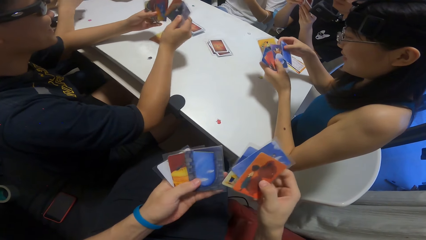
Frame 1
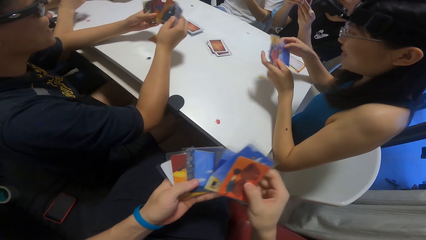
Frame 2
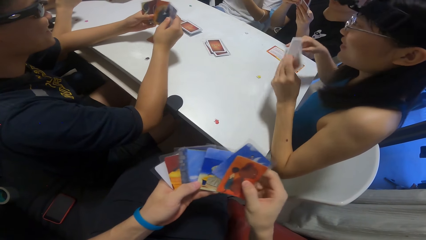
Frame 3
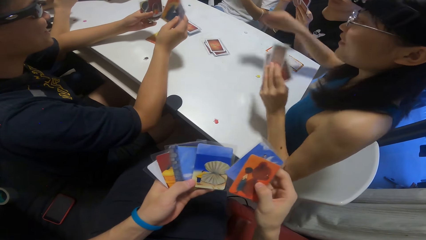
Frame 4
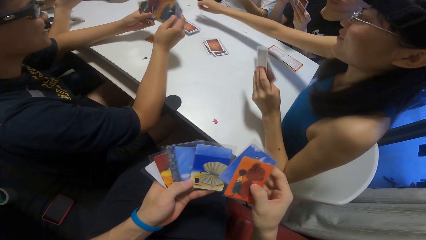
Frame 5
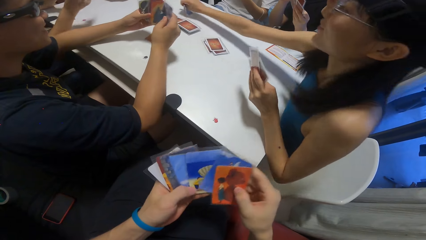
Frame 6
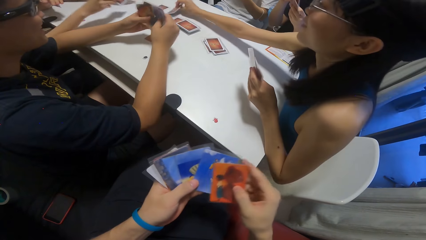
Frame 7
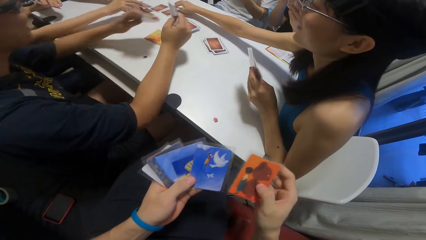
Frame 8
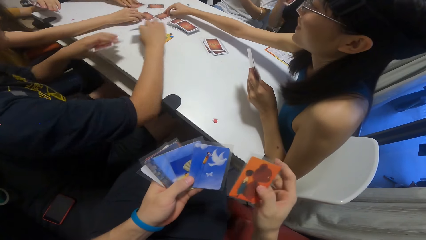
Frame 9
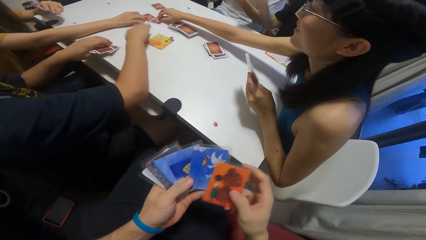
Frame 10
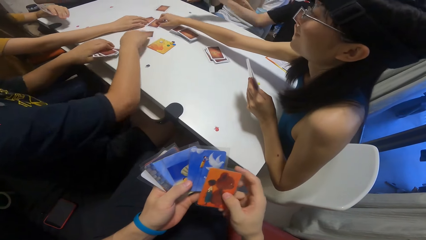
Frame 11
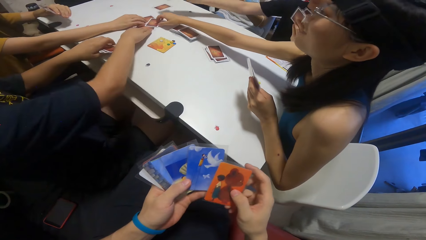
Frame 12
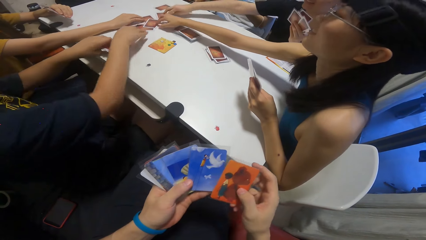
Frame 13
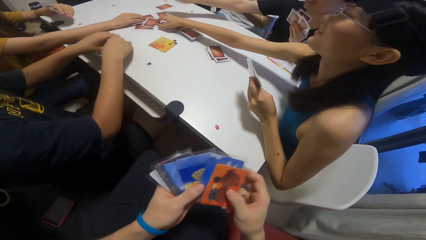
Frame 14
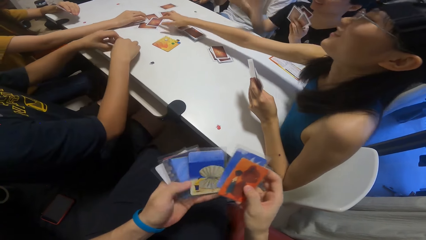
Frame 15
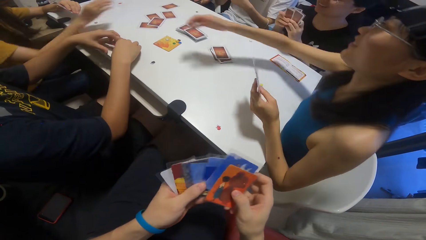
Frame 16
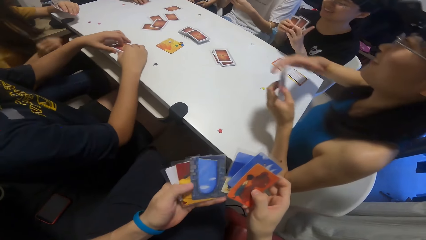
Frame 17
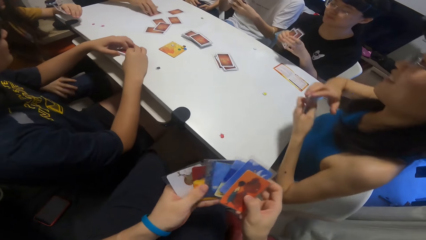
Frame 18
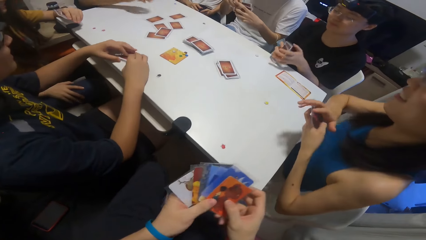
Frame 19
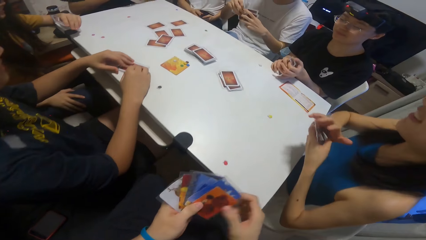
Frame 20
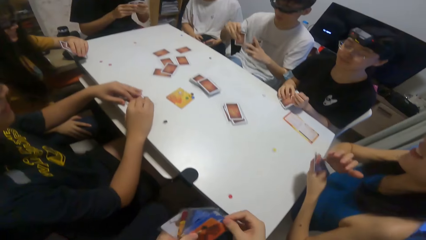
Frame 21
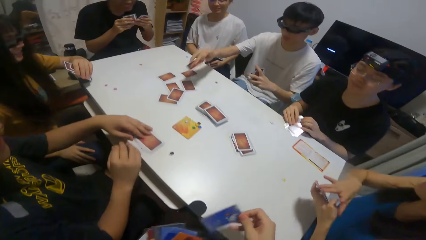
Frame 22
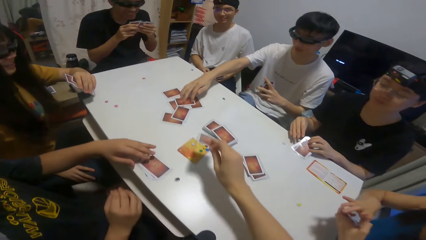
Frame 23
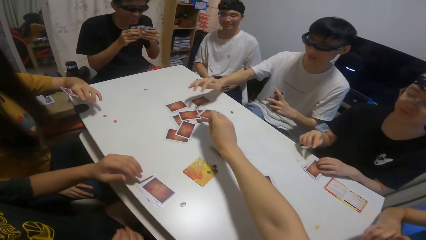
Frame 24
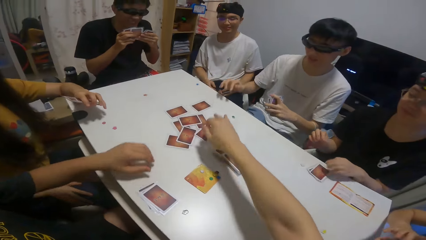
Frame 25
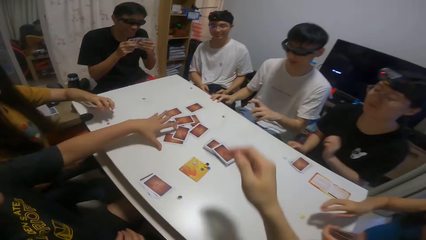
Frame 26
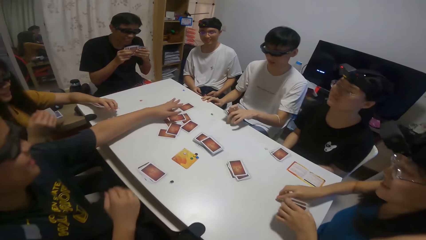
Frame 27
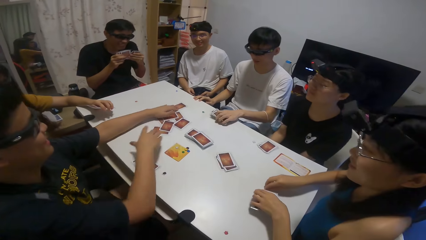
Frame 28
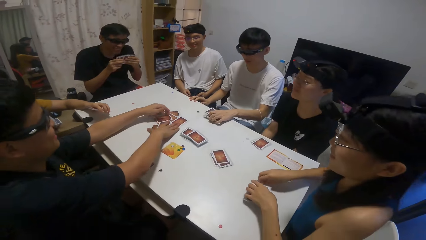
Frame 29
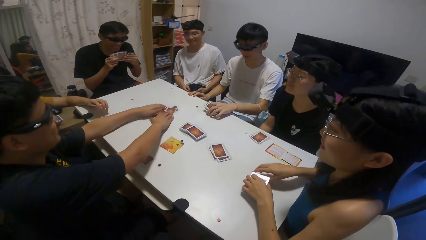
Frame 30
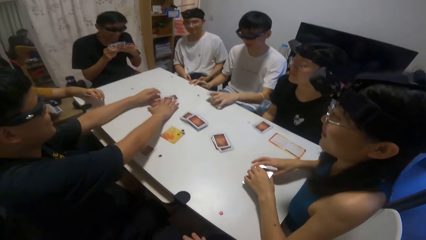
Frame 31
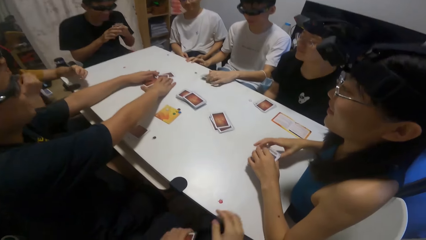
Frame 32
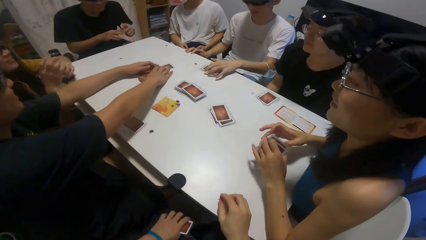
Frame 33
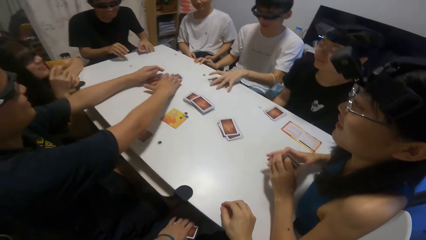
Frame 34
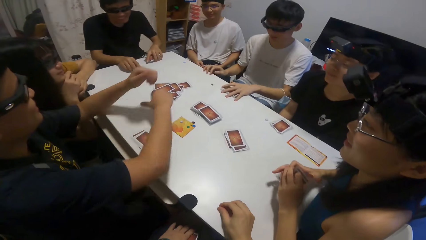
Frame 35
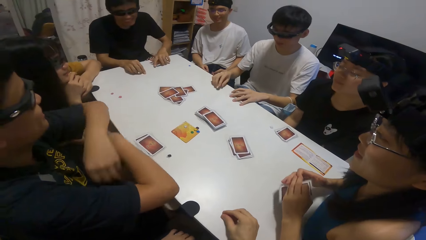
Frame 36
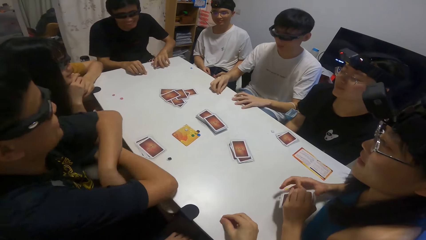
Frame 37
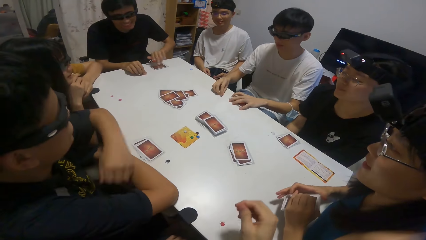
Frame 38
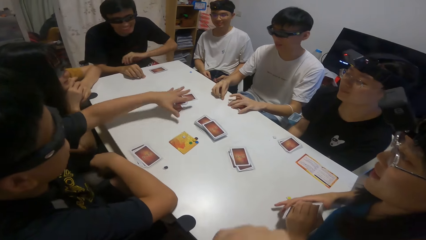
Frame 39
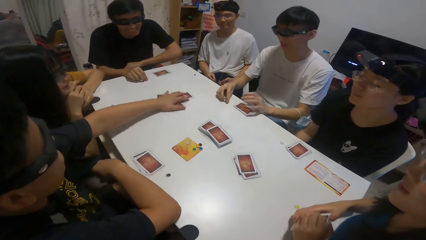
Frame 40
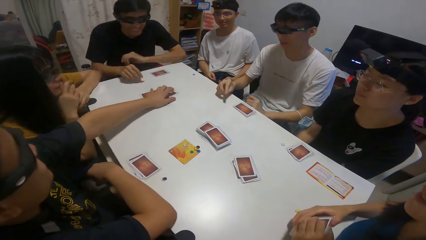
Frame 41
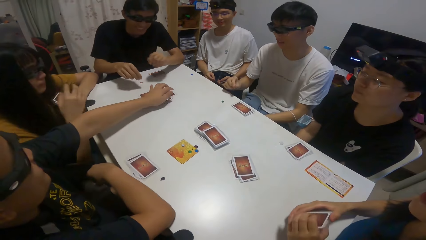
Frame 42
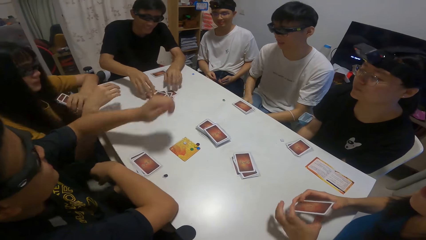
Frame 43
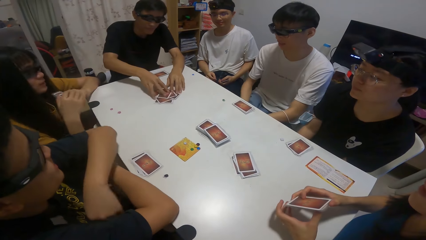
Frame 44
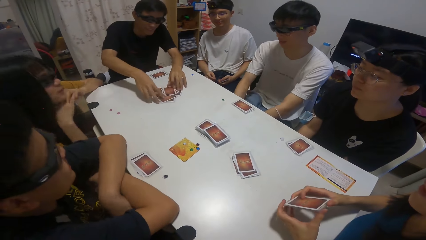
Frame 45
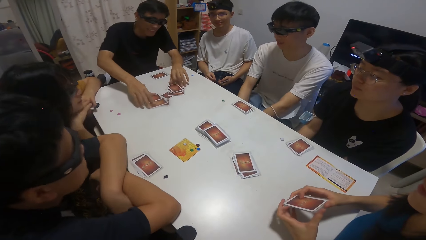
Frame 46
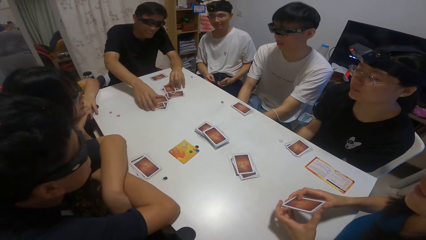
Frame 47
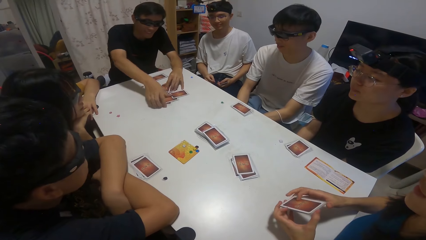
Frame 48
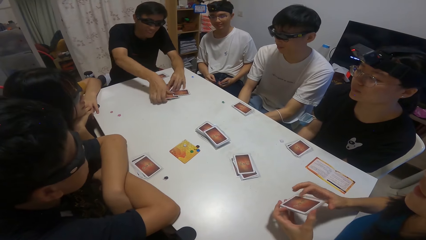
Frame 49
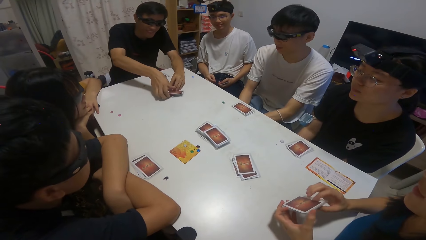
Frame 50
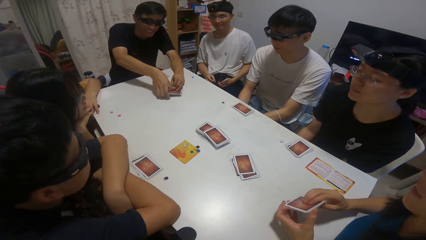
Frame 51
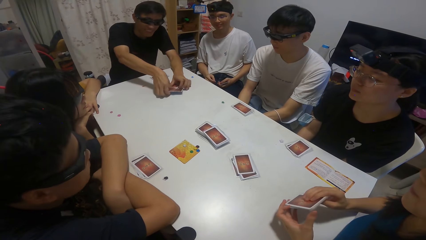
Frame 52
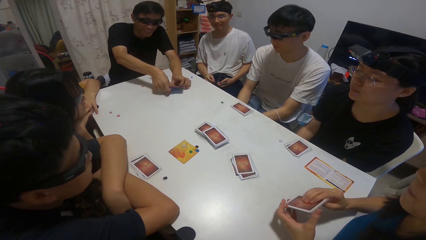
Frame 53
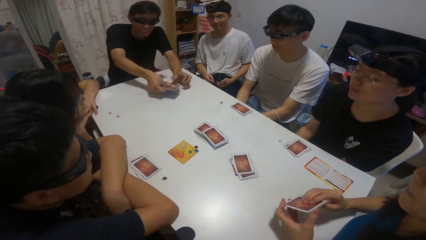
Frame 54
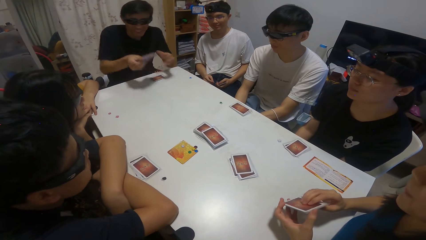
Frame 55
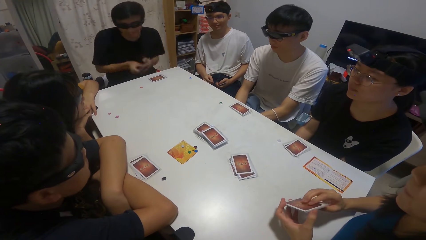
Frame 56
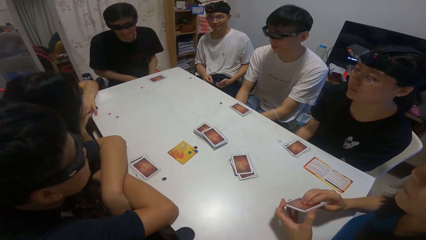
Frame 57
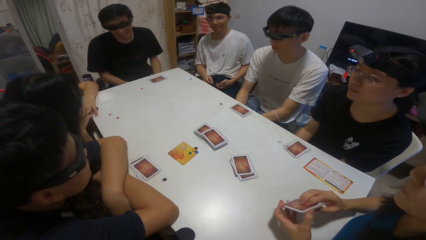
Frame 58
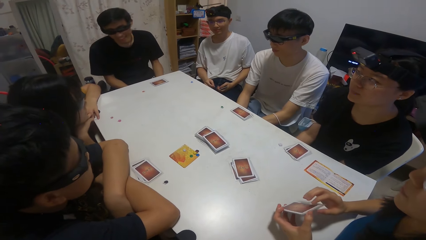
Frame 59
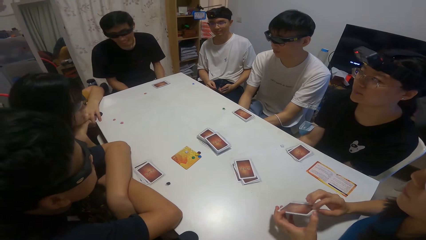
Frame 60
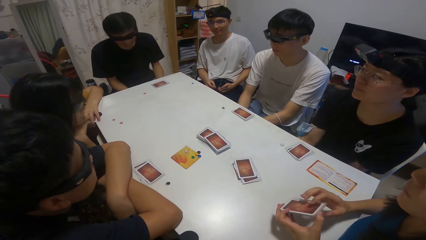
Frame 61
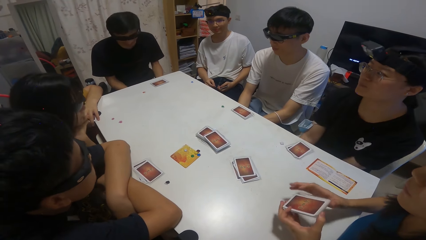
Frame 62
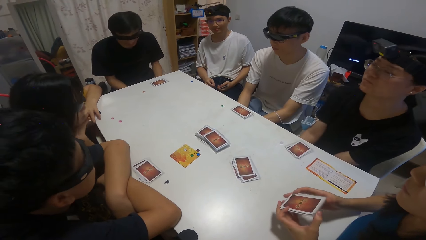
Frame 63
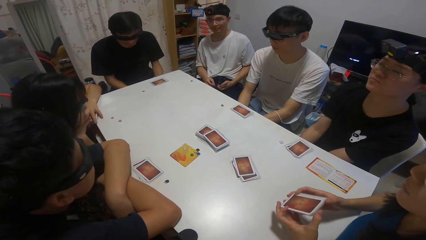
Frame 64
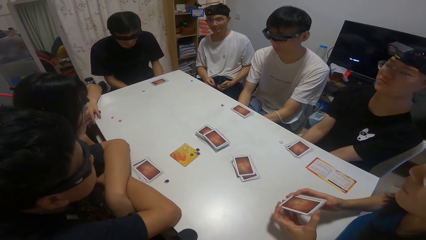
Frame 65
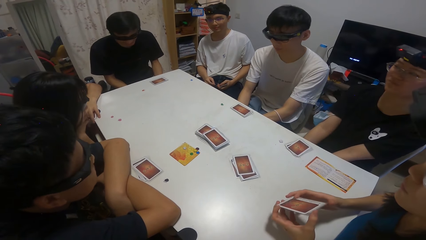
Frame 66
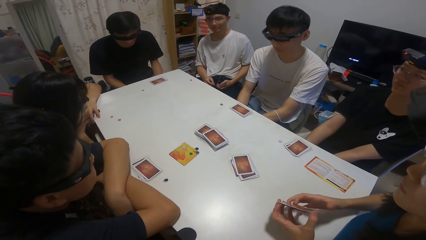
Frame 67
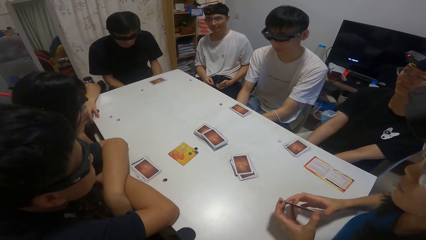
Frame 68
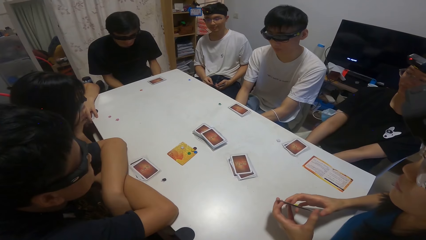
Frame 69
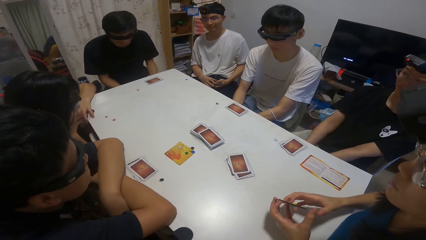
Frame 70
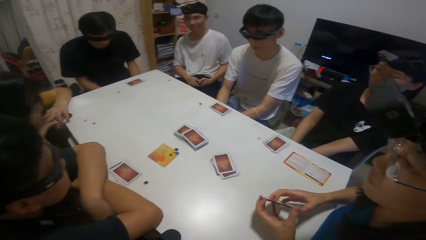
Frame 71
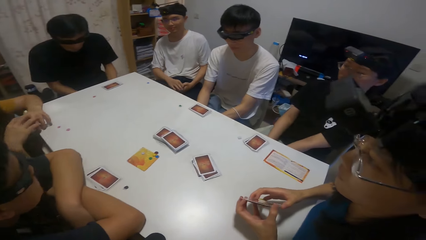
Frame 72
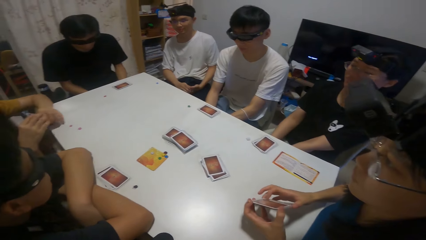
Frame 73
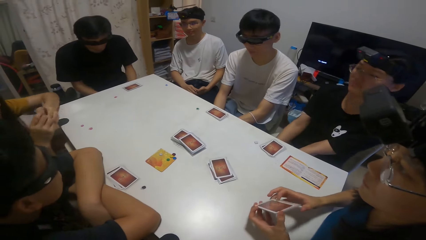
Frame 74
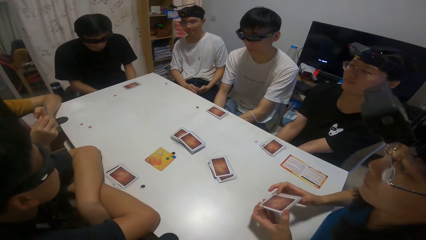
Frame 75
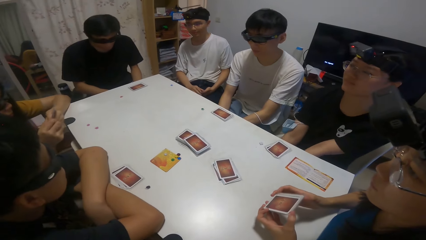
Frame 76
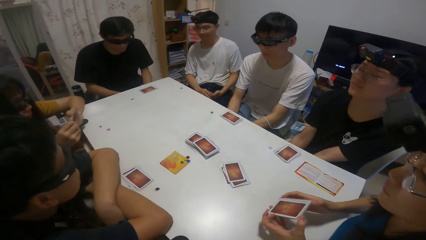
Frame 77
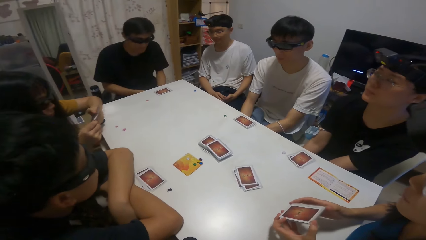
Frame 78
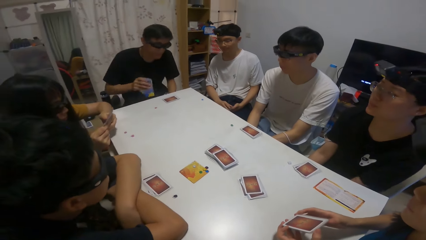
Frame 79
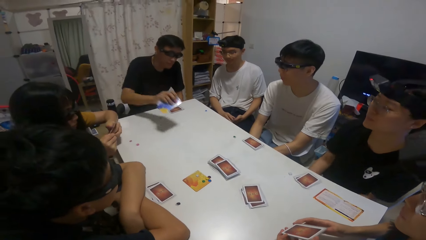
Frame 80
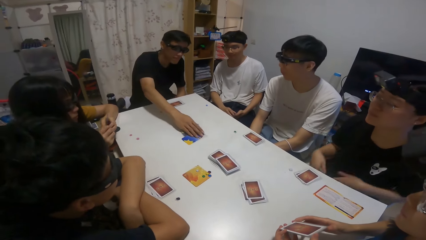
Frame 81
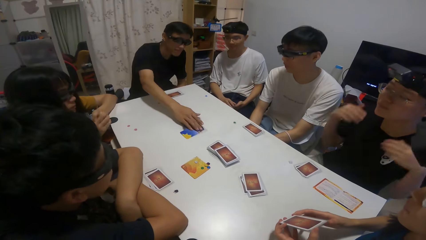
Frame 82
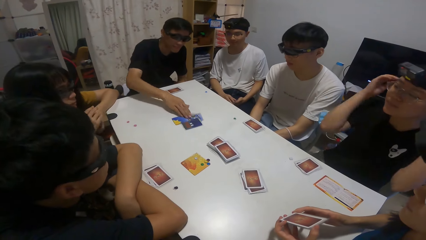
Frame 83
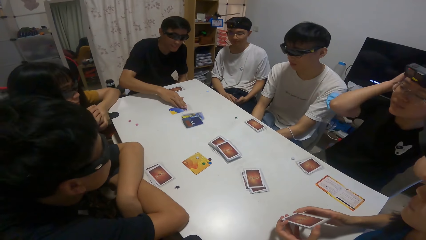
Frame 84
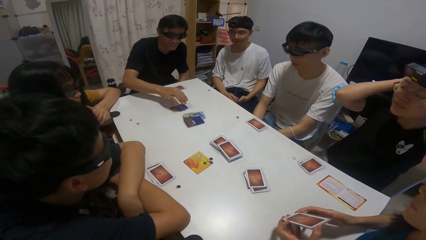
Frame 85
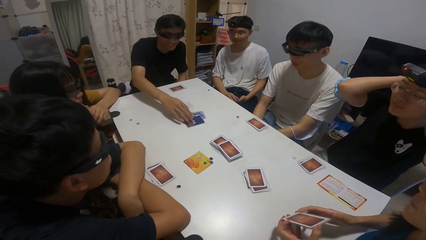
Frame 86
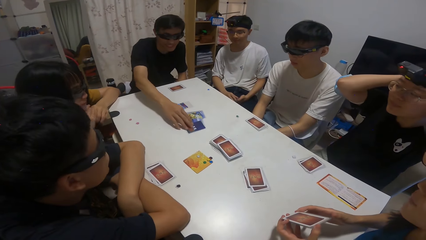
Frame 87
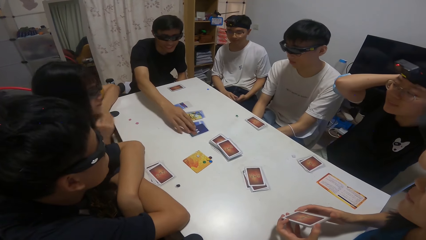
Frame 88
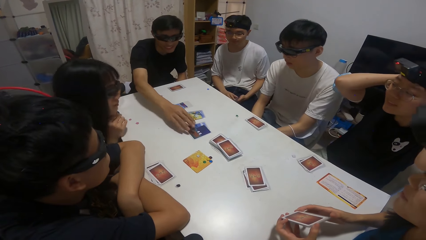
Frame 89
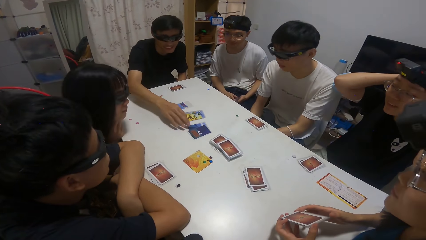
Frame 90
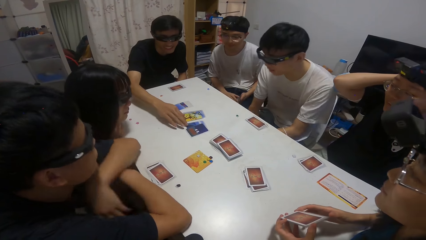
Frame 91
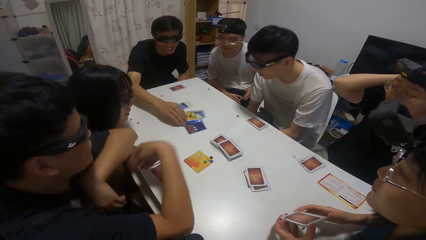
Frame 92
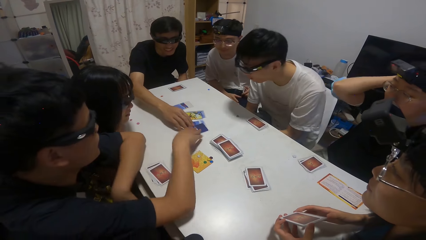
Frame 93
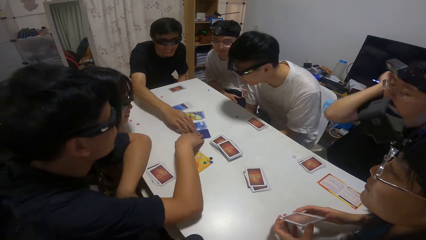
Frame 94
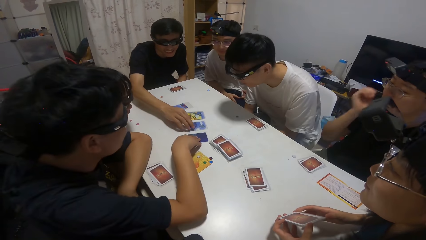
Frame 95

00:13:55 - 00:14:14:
A girl drops a card on the table. Another girl drops a card on the table. A boy picks a card on the table with his right hand. Another boy drops a card on the table. A third girl drops a card on the table. The first boy drops a card on the table. A third boy drops a card on the table. The camera wearer drops a card on the table. A person puts cards on the table. The second boy packs the card on the table with his left hand. Another person distributes cards on the table. The first boy packs the card on the table with both hands. A third person distributes cards on the table. The first boy drops some cards on the table and arranges the card on the table.
